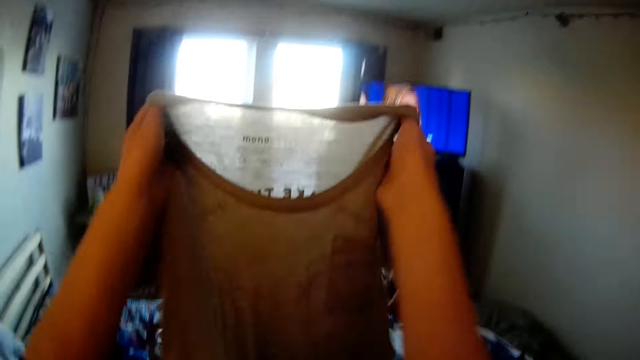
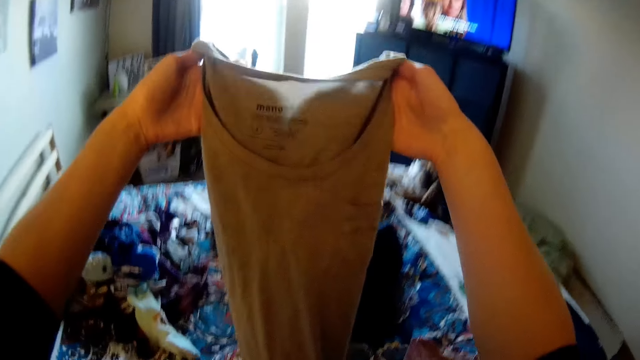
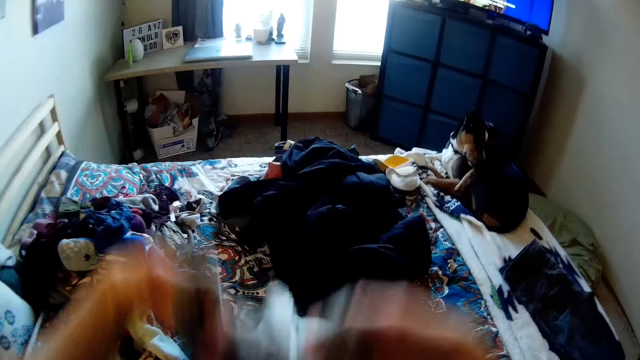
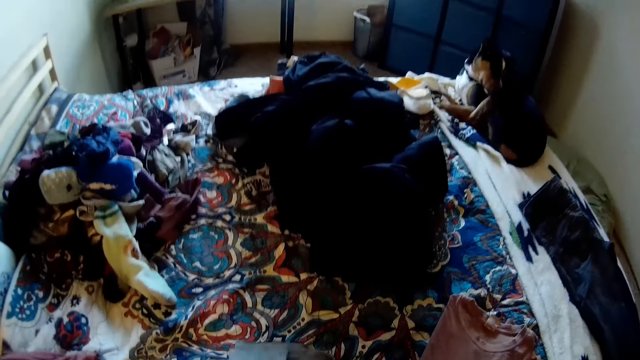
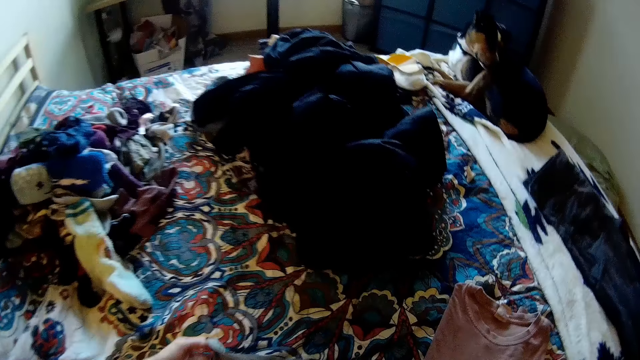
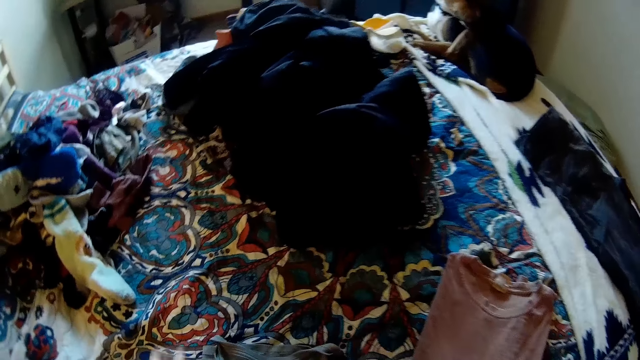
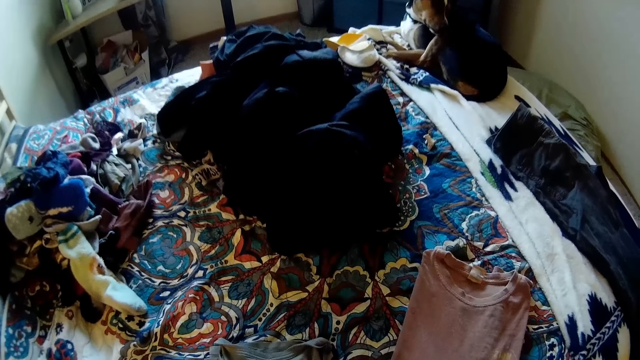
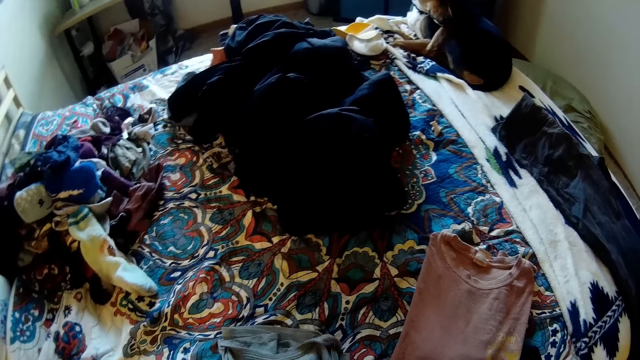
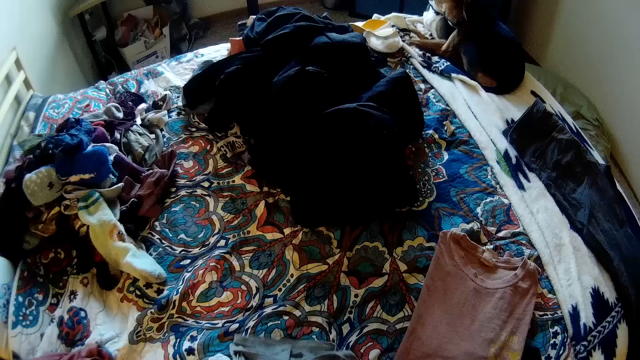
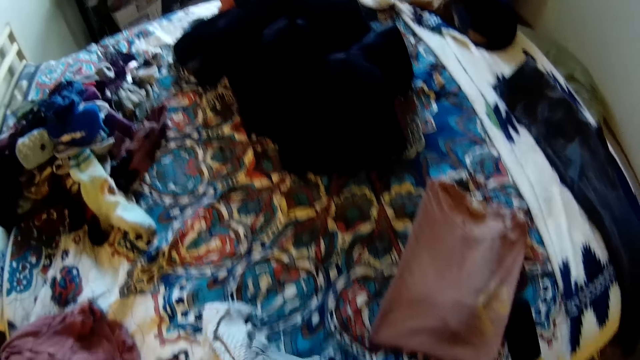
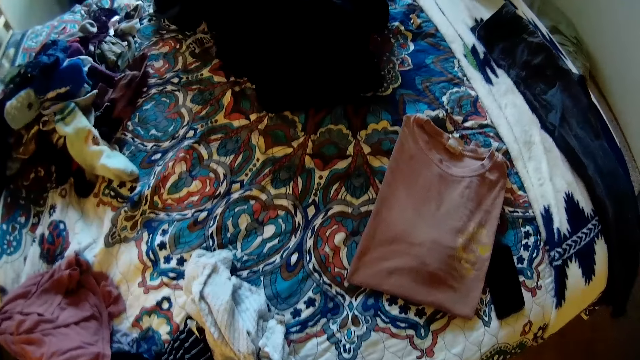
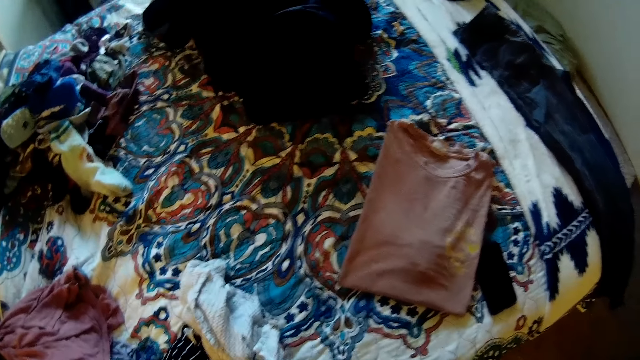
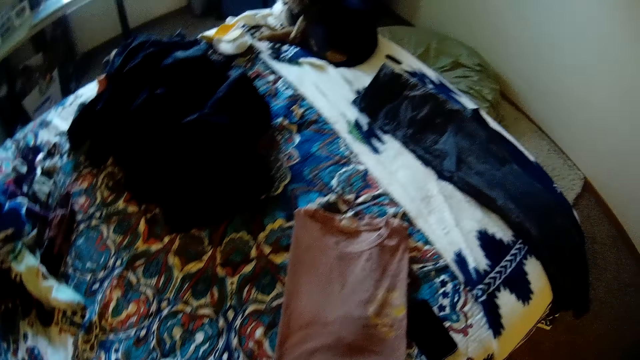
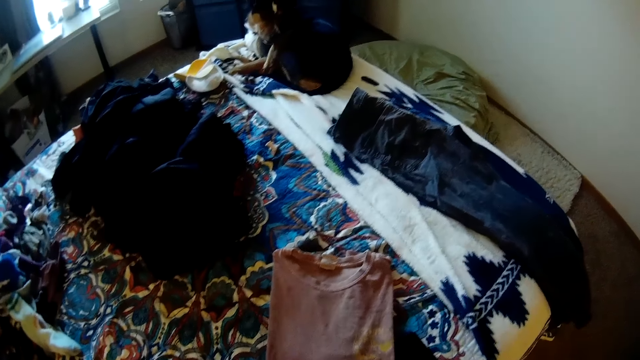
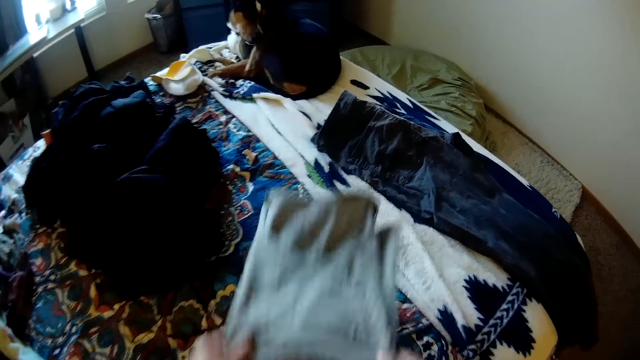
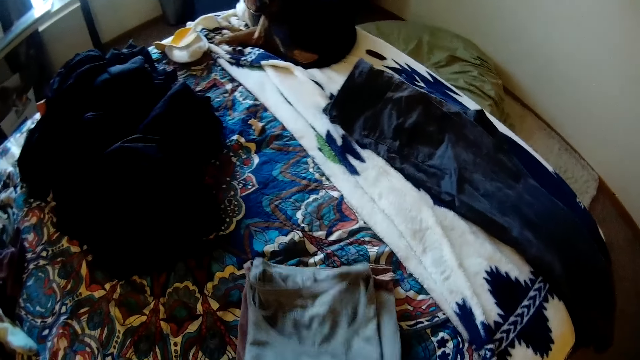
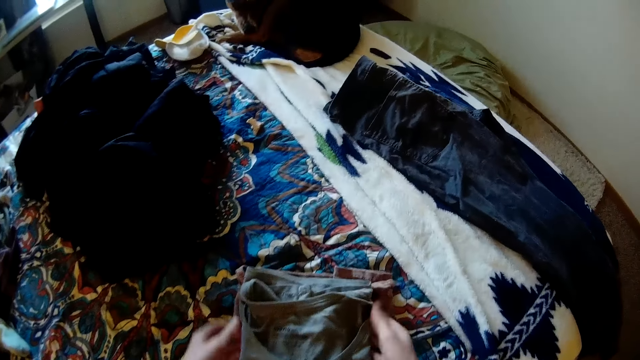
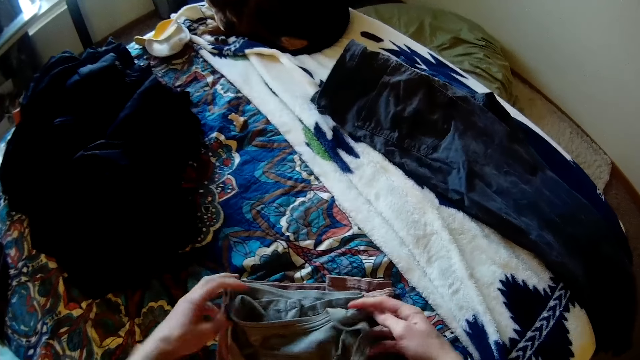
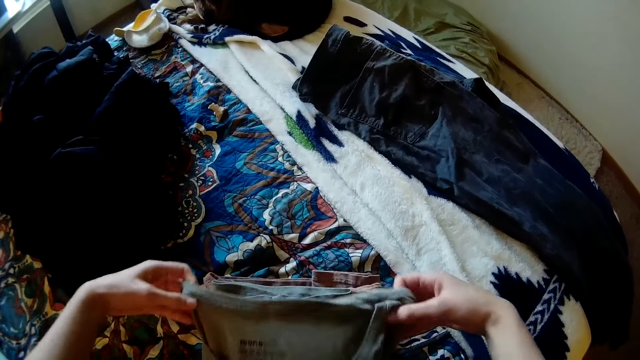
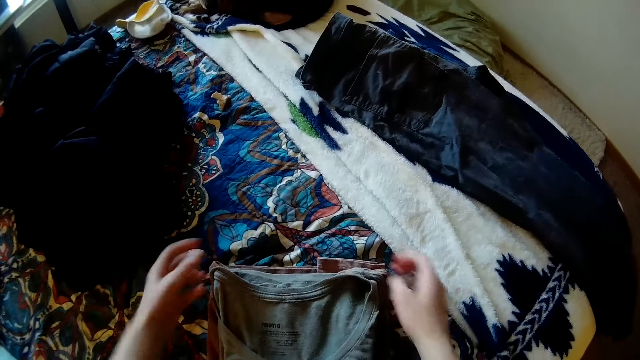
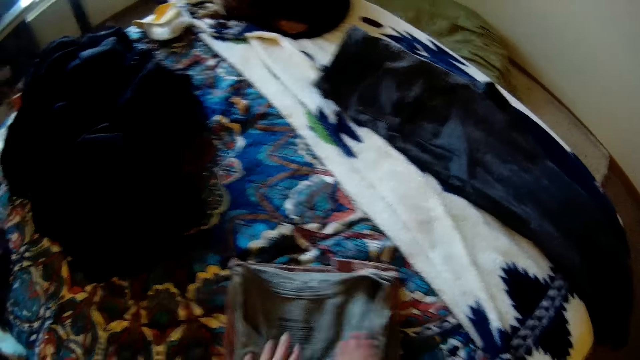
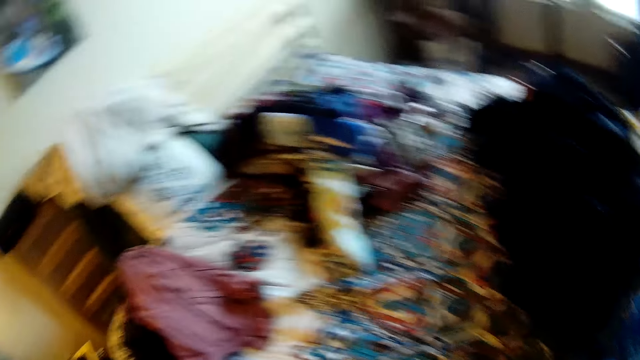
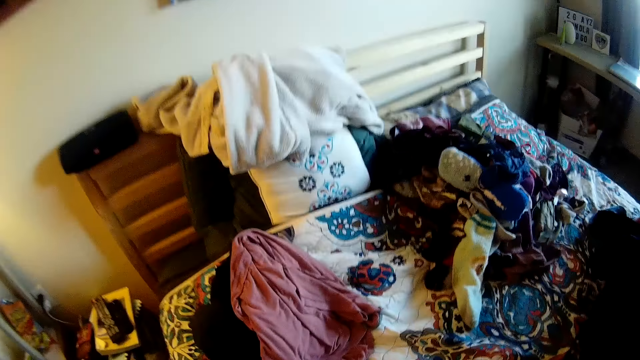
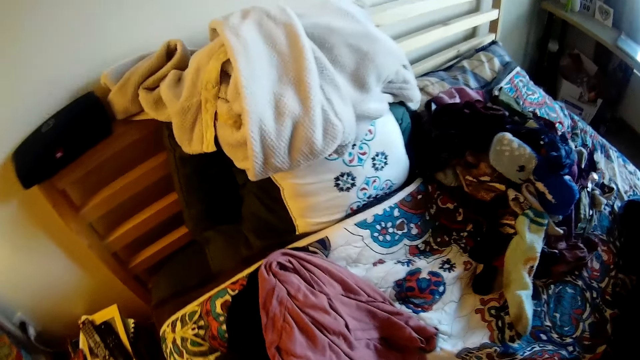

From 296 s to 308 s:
The camera wearer folds the shirt. They drop the shirt on the bed. They fold the cloth. They adjust the shirt on the bed. They hold the cloth.

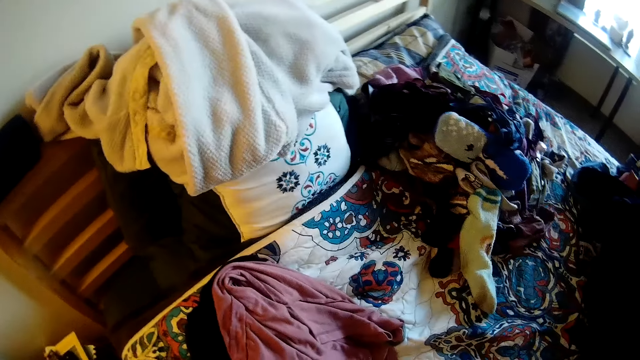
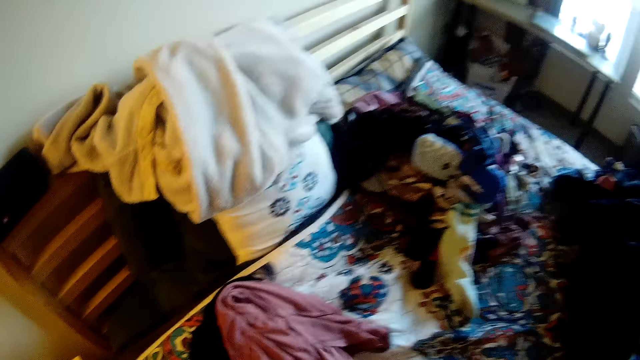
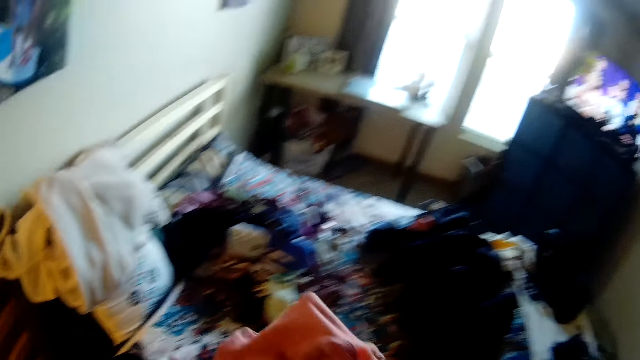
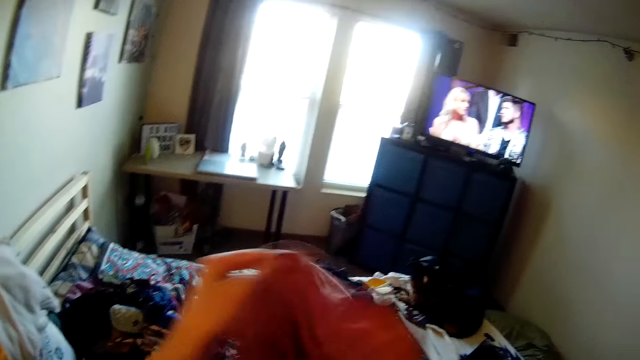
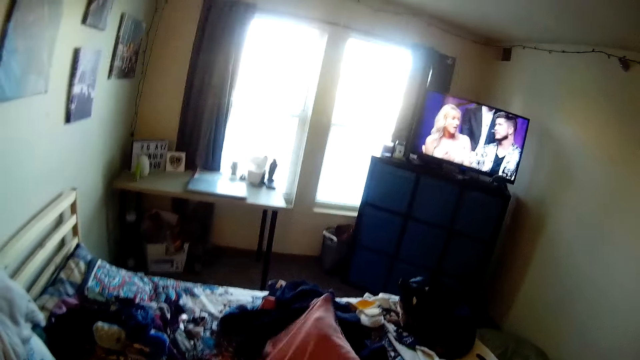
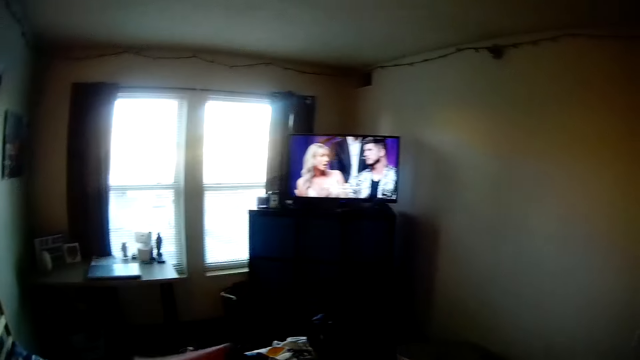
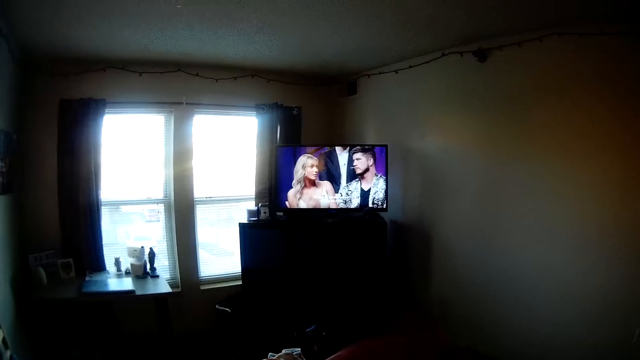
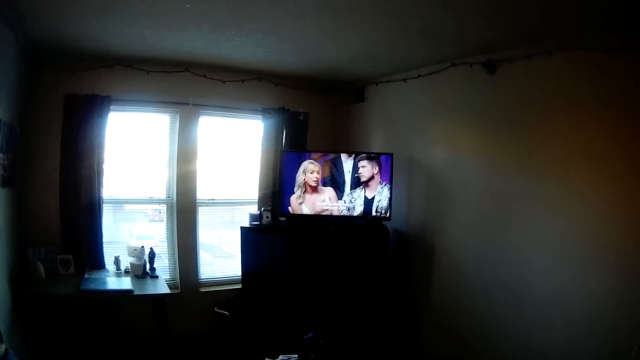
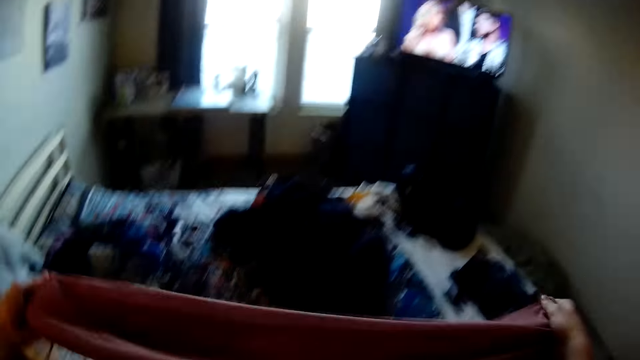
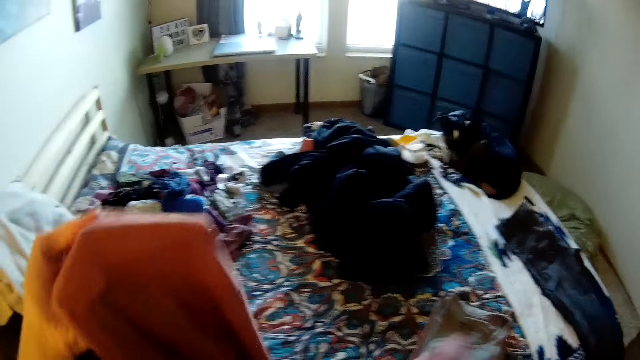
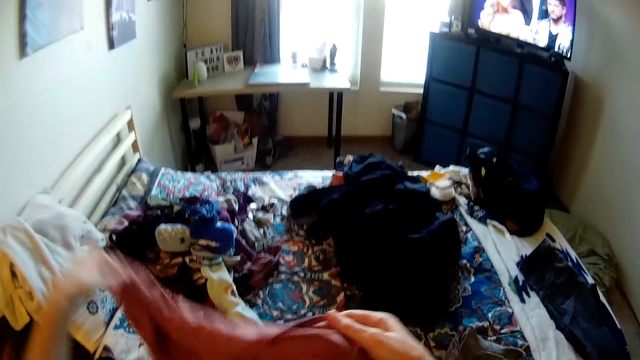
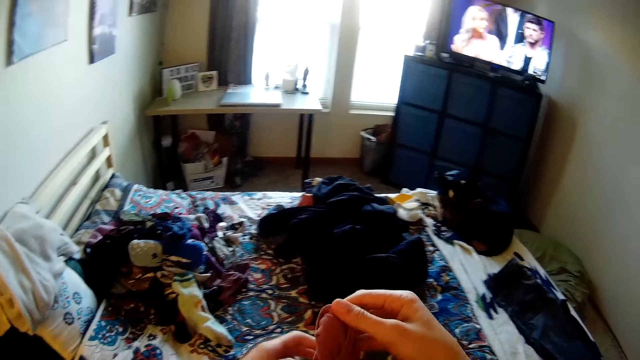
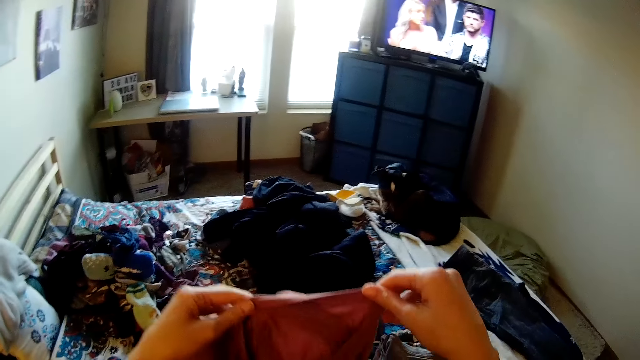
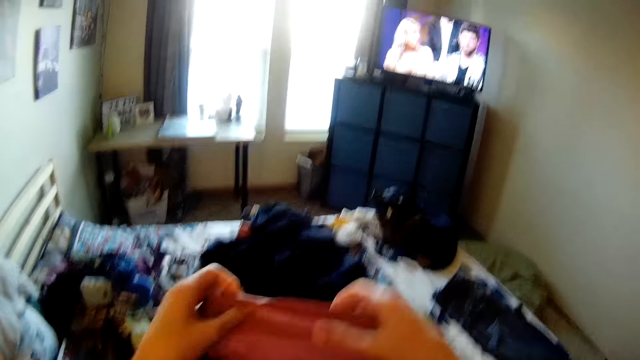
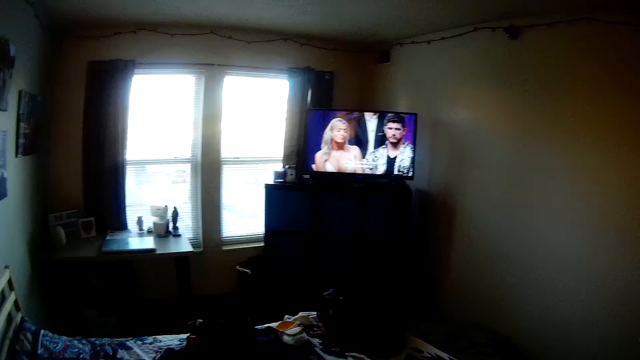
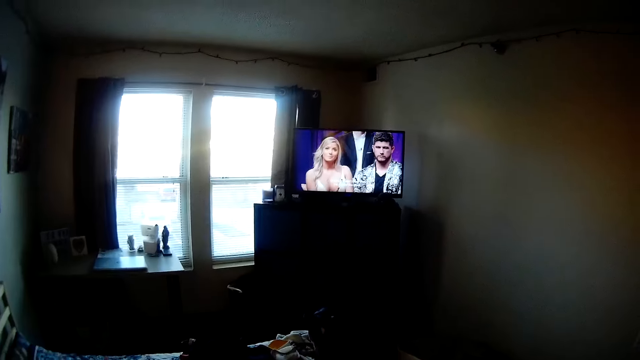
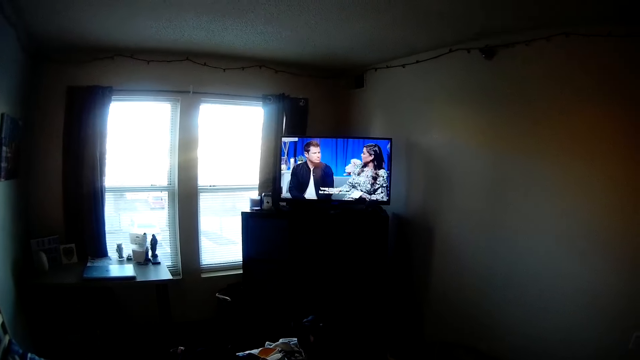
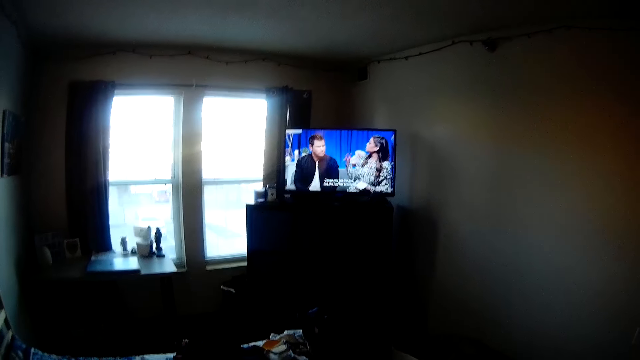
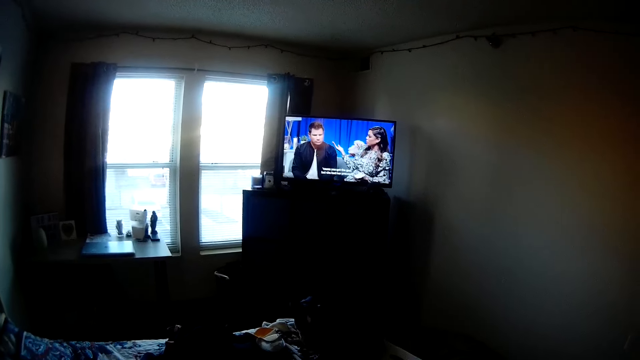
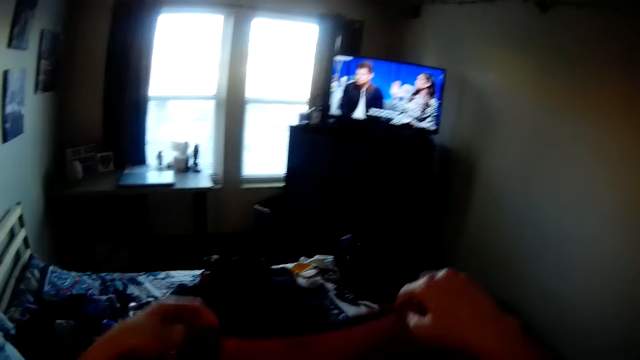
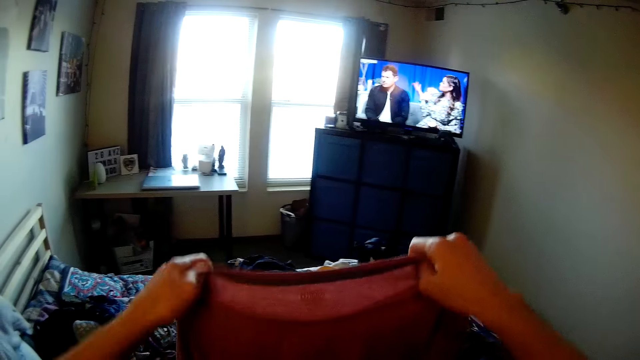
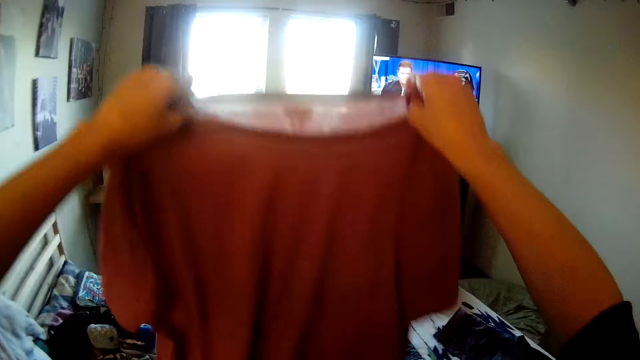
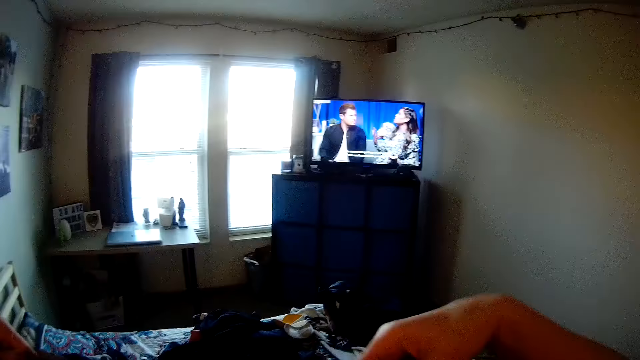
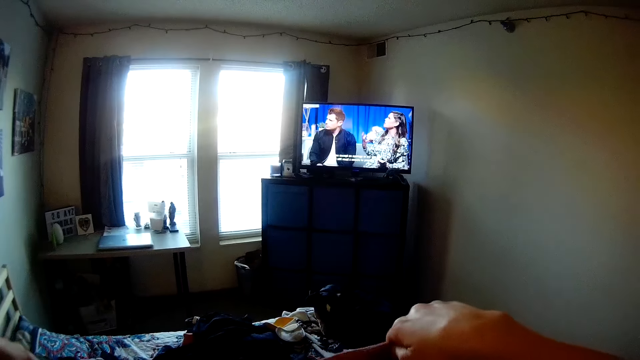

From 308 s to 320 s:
The camera wearer picks up another piece of cloth. They watch on the television. They adjust the cloth. They hold the cloth. They watch on the television. They hold the cloth.
